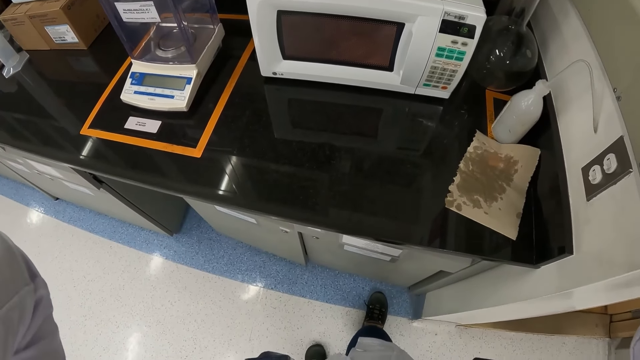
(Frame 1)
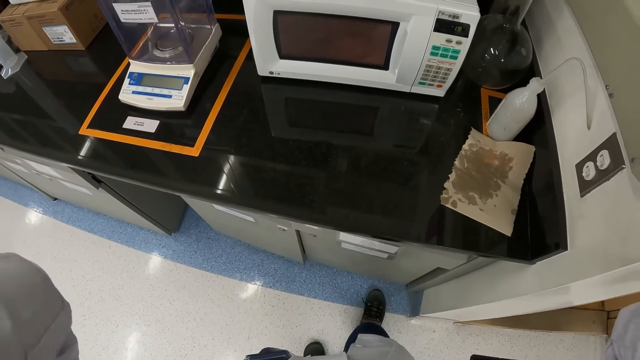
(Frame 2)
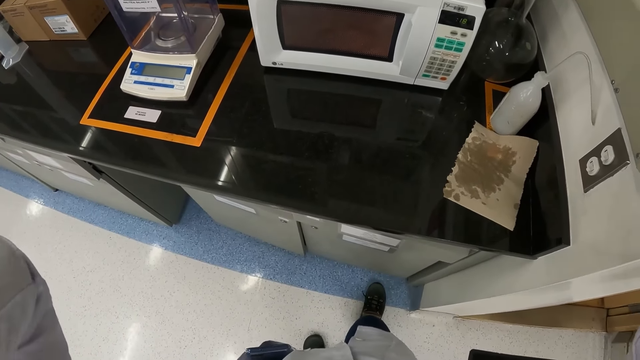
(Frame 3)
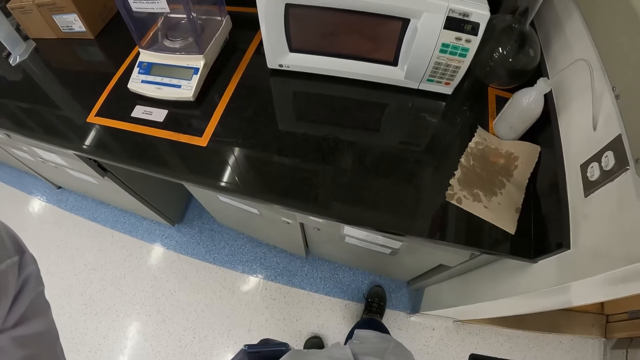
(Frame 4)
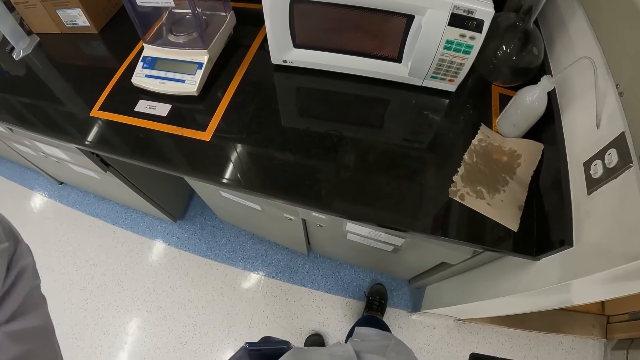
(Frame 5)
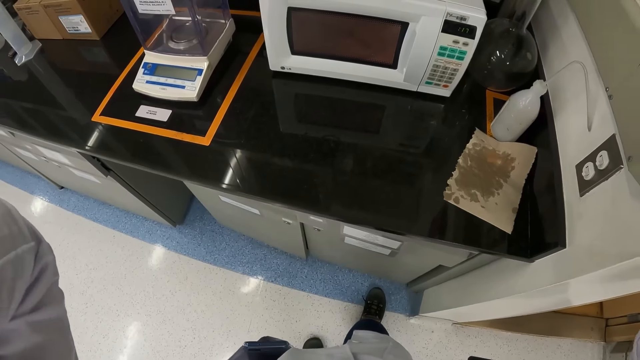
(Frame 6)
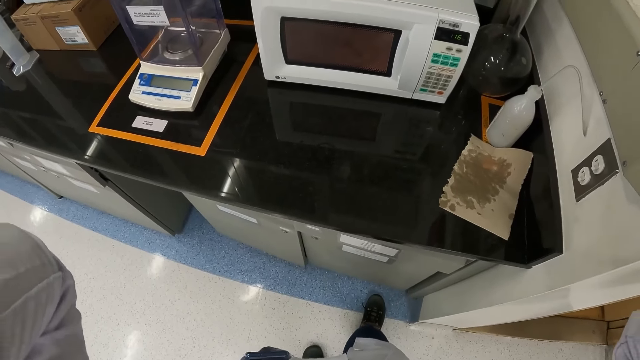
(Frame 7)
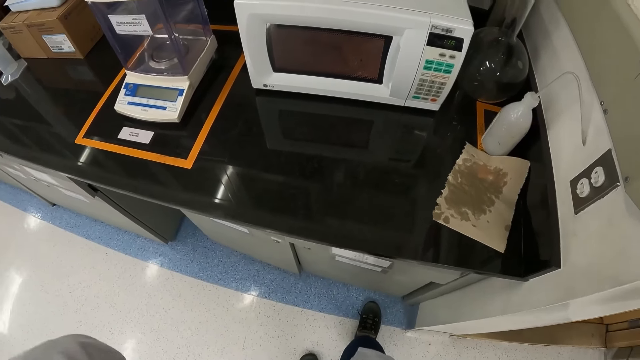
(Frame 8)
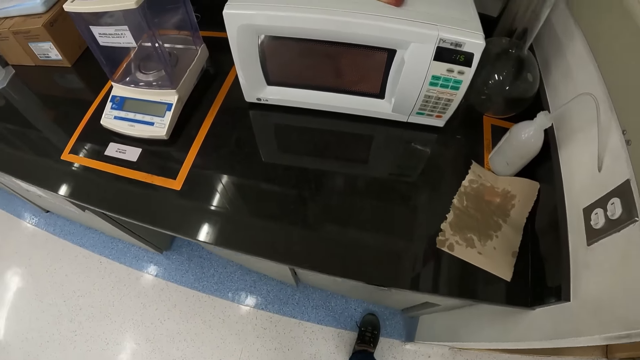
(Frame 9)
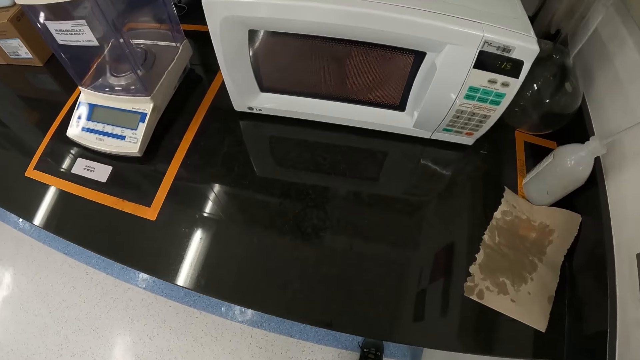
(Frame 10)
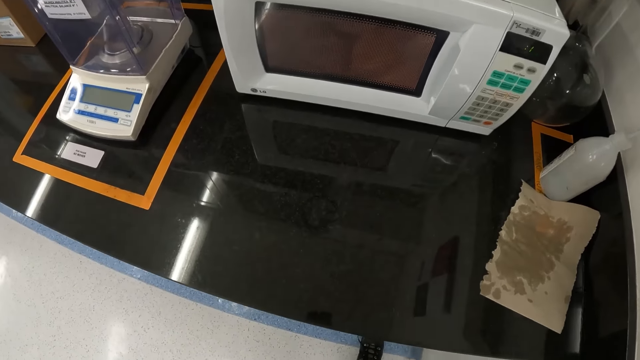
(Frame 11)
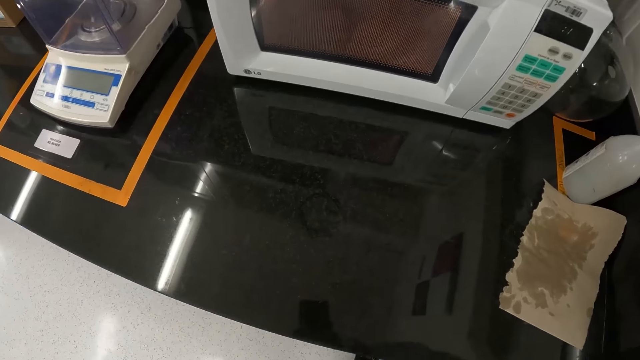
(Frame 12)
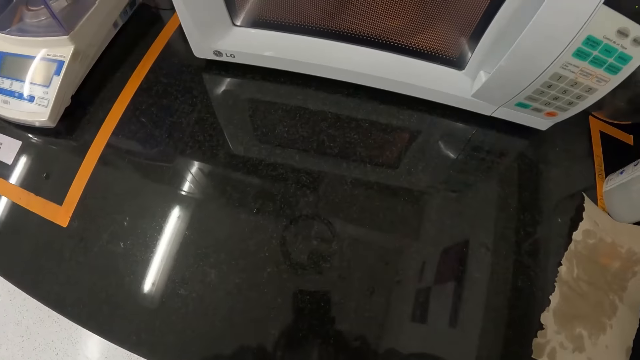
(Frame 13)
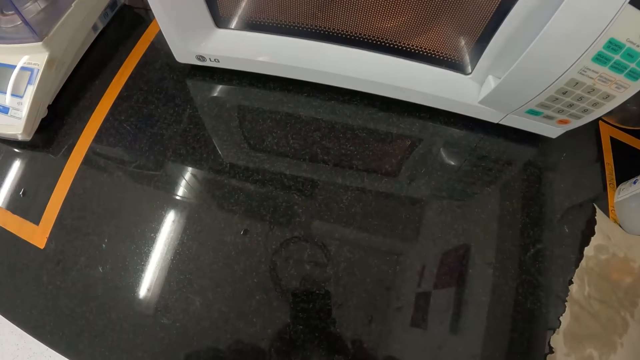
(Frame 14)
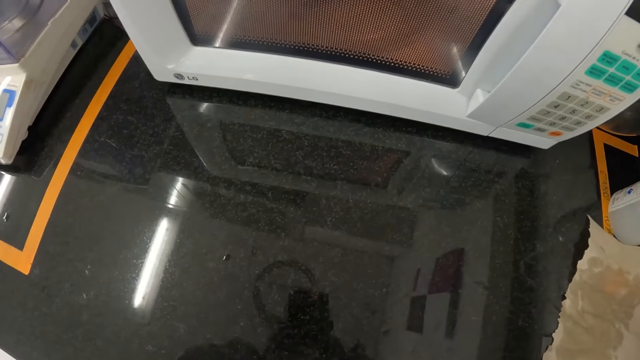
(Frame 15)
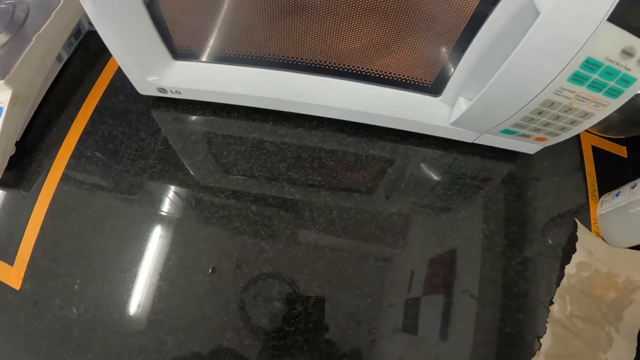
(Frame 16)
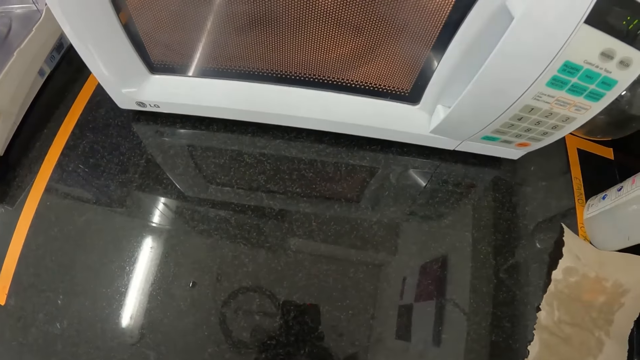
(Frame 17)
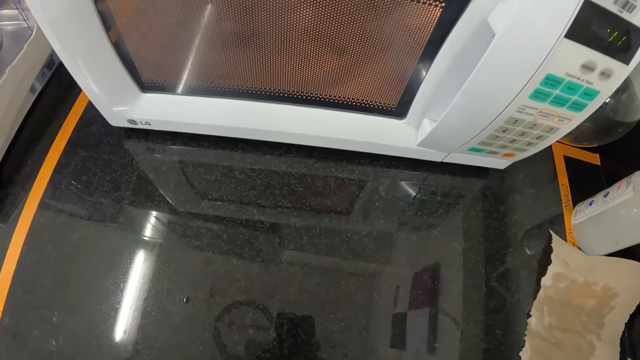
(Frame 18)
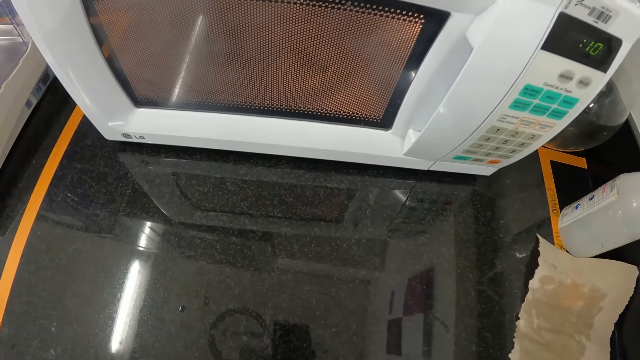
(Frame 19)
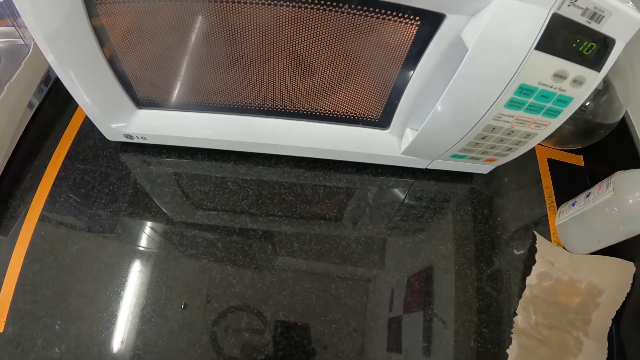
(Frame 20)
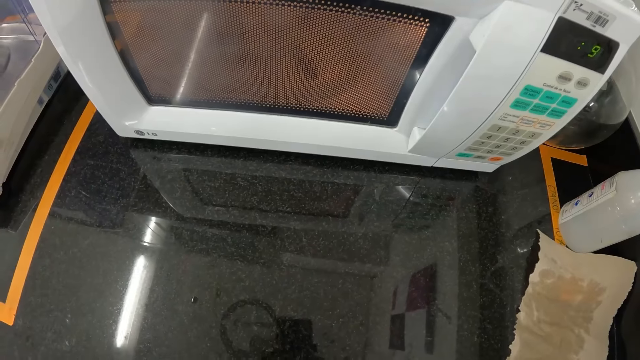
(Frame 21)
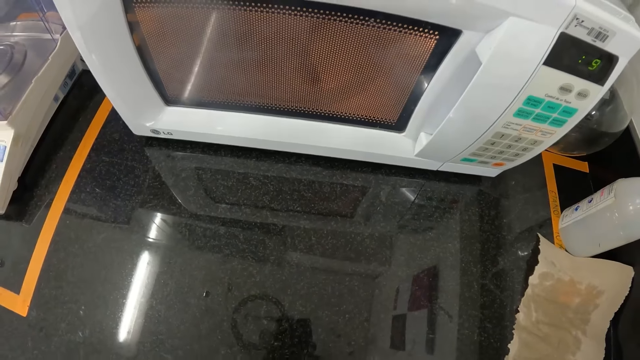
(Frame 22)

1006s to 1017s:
The camera wearer looks at the microwave.

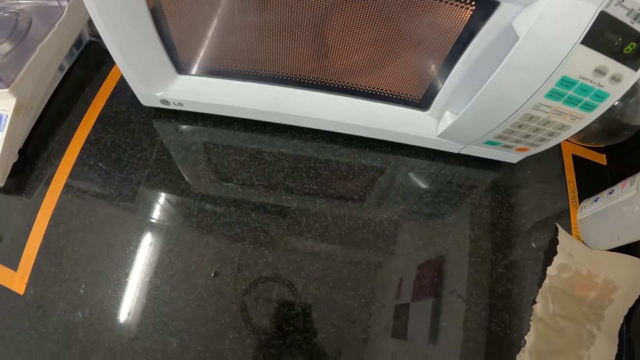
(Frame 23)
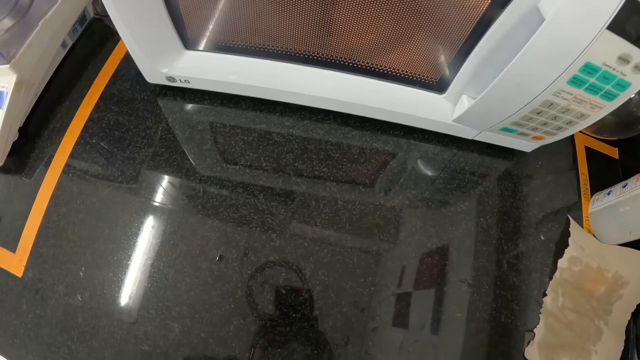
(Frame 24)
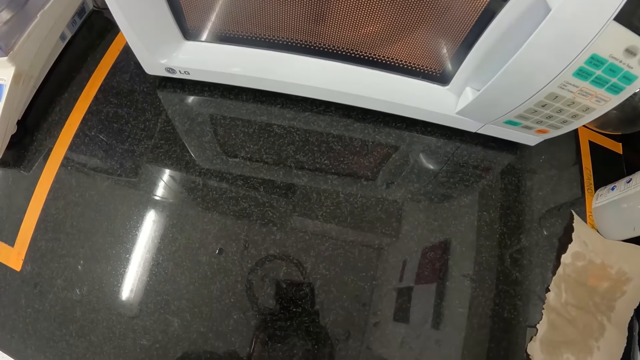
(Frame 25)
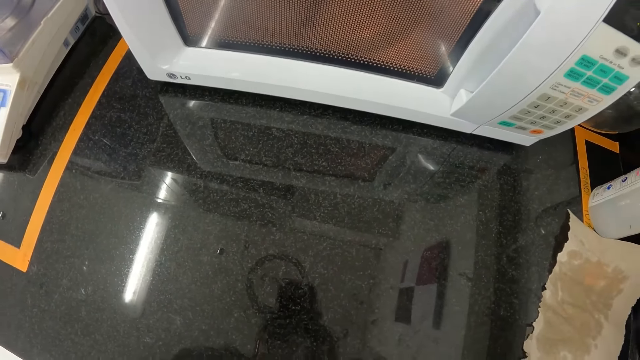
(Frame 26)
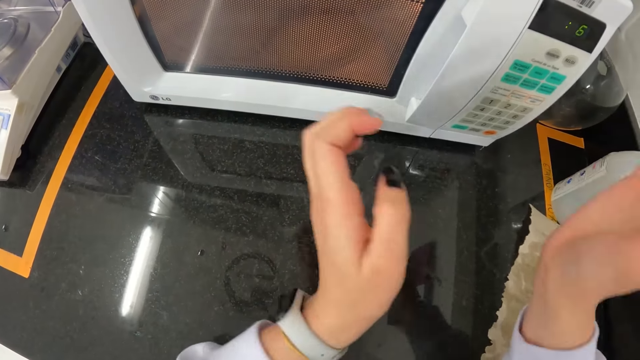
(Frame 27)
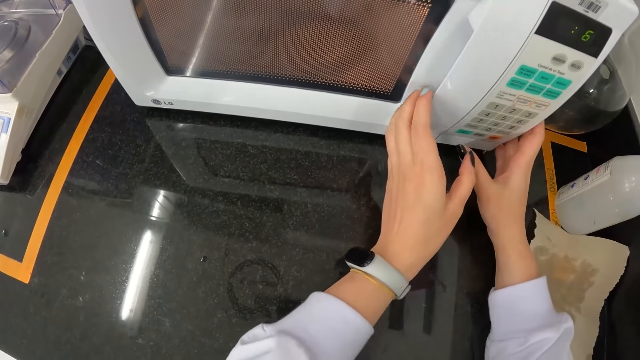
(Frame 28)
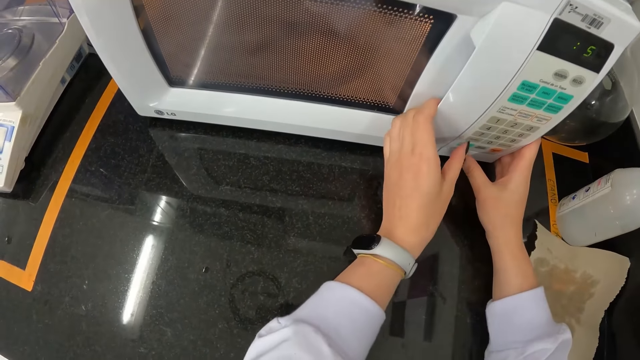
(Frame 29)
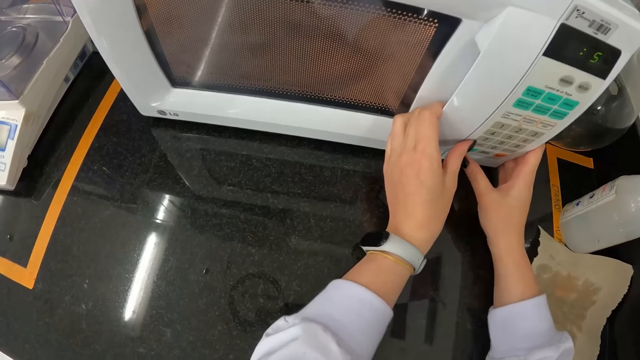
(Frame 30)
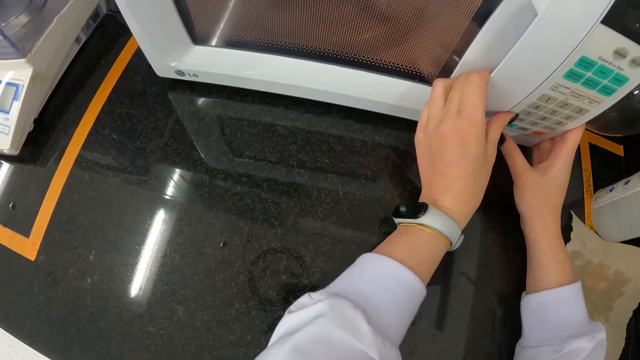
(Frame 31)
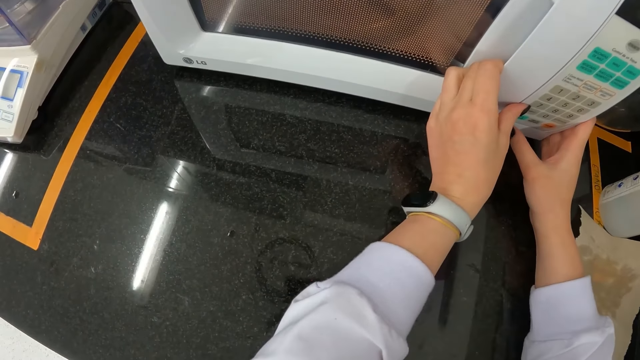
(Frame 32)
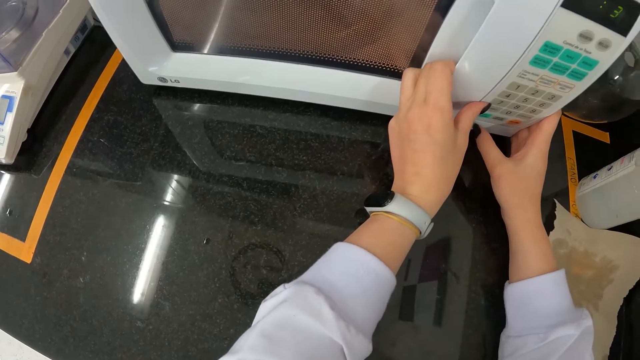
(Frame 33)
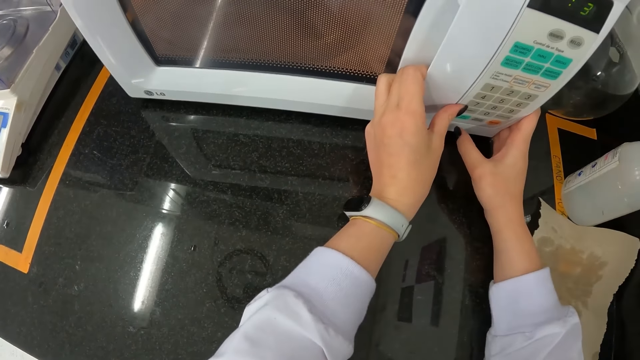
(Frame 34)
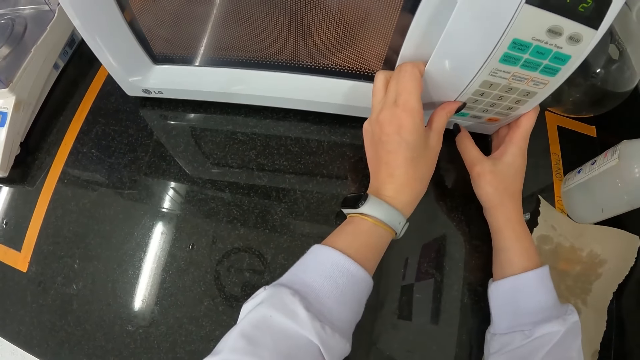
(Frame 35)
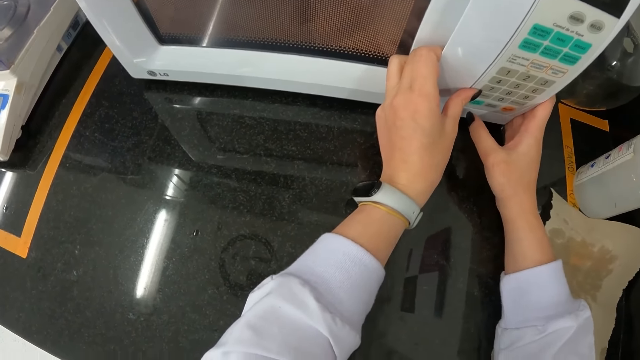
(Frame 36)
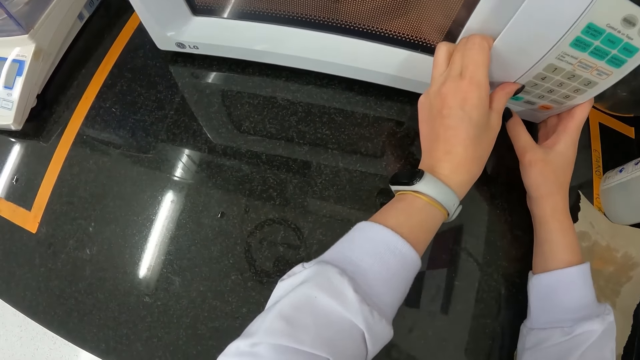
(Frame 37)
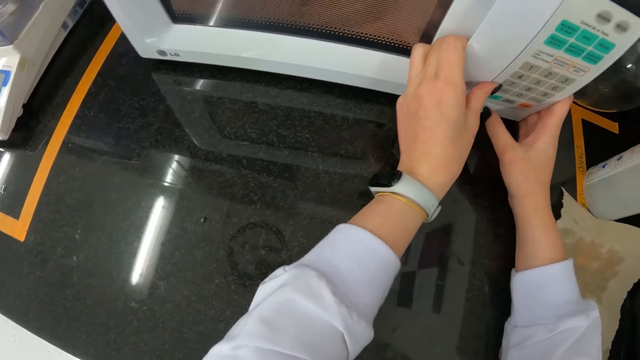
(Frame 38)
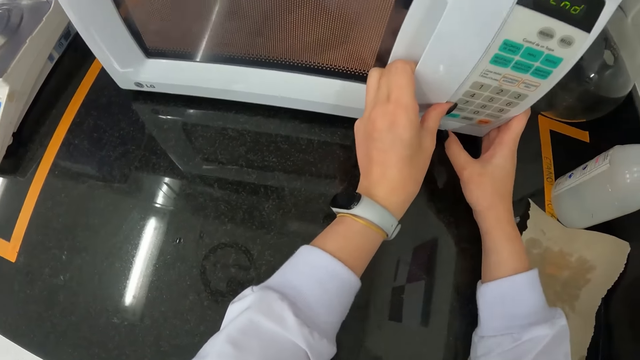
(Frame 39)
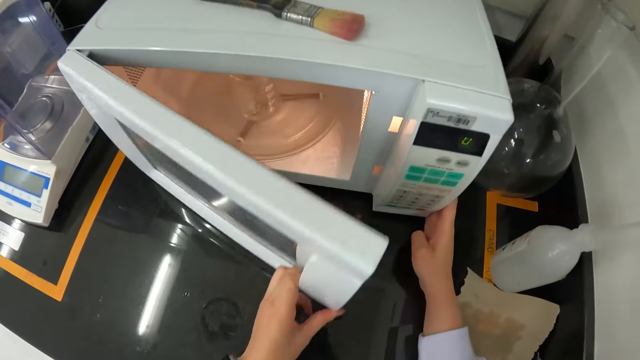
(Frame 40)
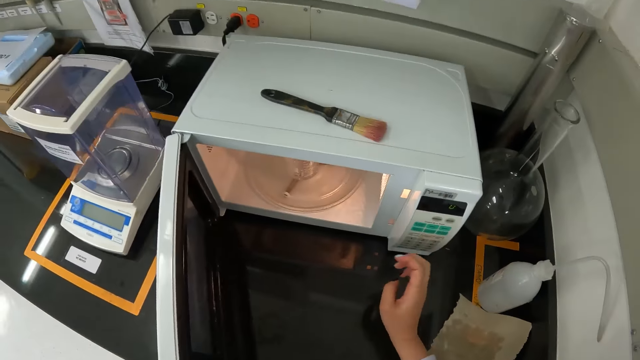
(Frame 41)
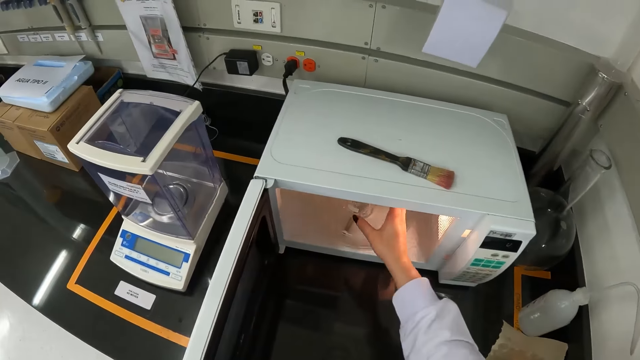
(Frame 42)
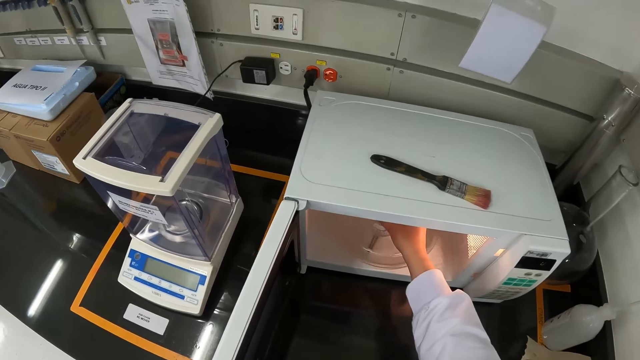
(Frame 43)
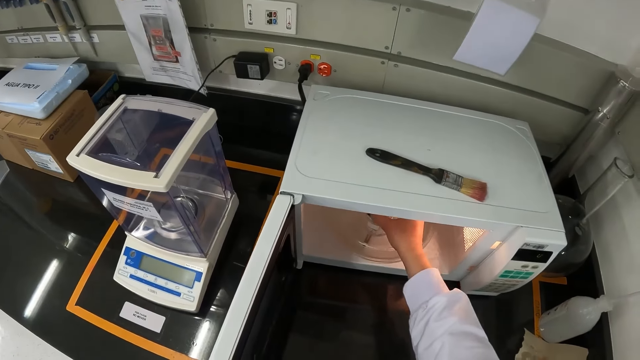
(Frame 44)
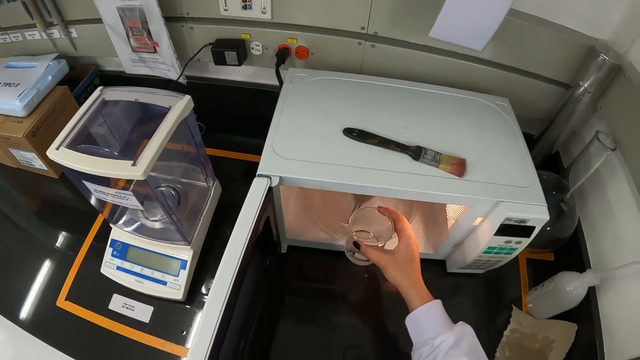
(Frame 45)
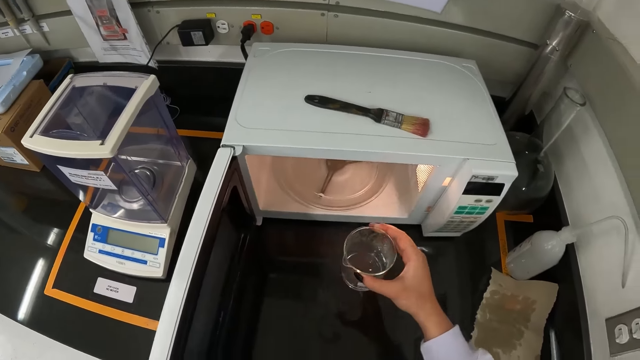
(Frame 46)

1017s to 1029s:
The camera wearer touches the microwave. She holds the handle of the microwave with her left hand. She opens the microwave with her left hand. She takes the beaker from the microwave with her right hand. She shakes the beaker with her right hand.
